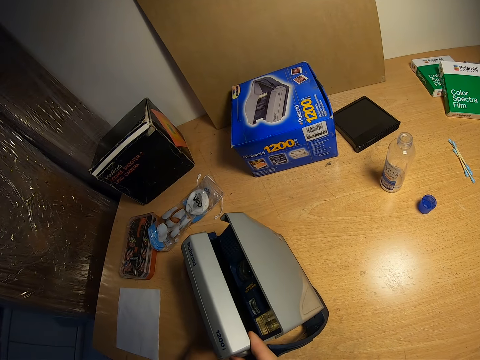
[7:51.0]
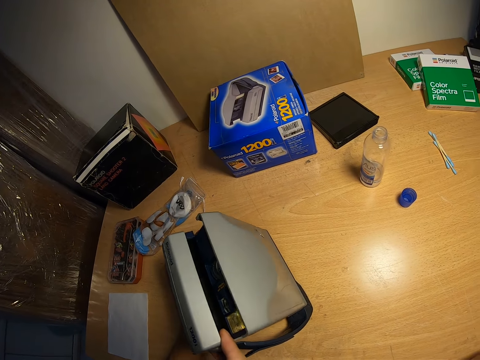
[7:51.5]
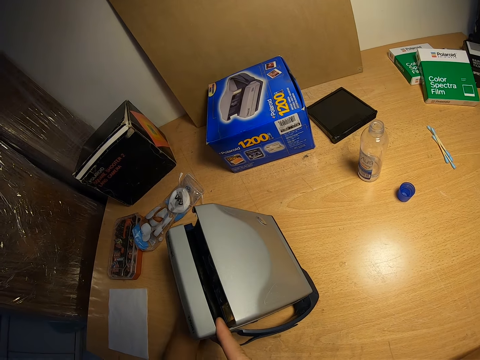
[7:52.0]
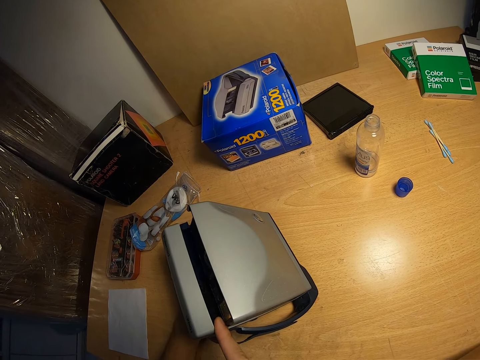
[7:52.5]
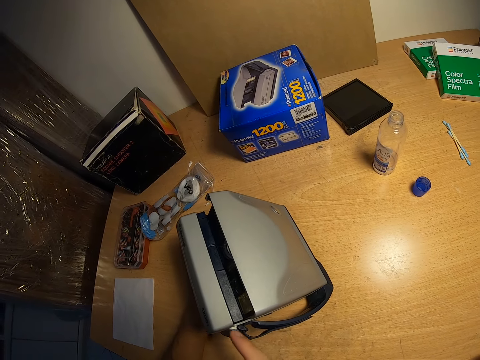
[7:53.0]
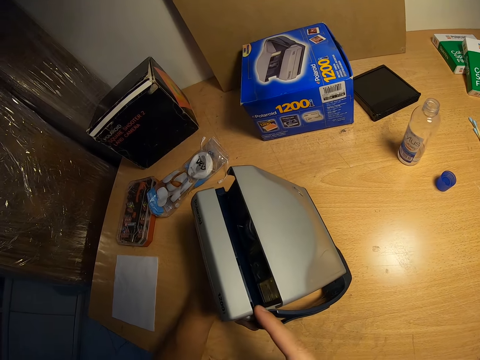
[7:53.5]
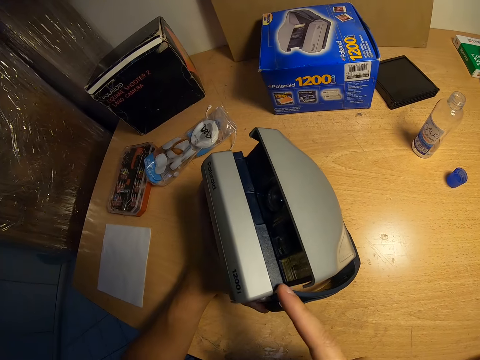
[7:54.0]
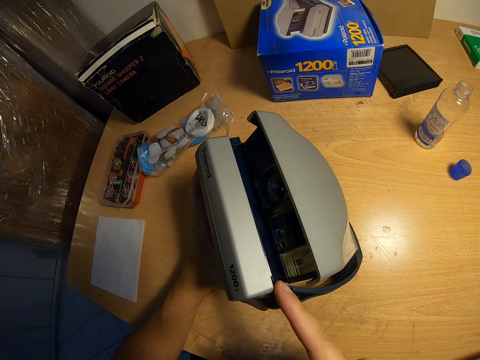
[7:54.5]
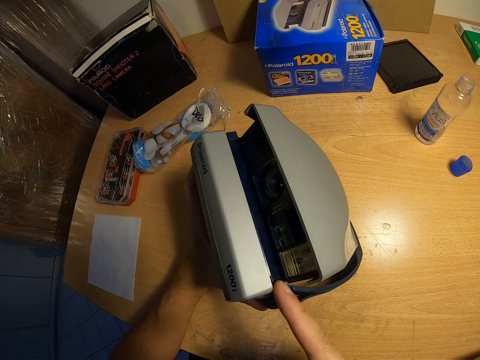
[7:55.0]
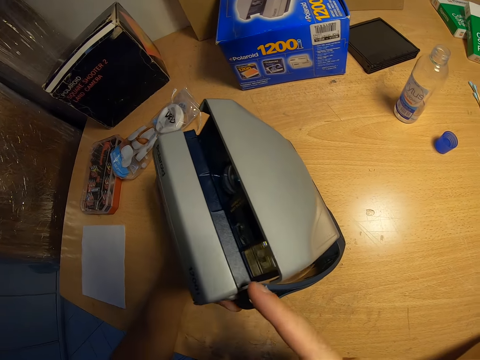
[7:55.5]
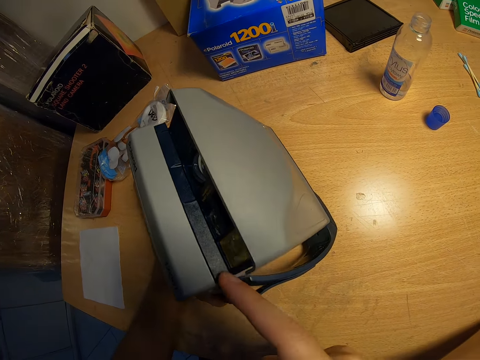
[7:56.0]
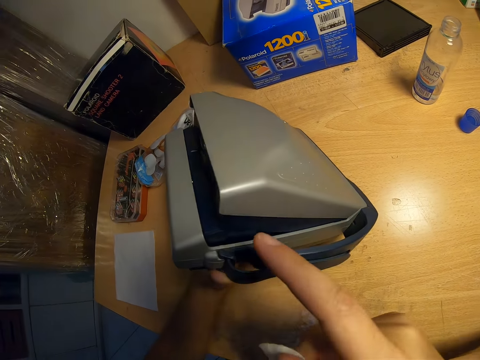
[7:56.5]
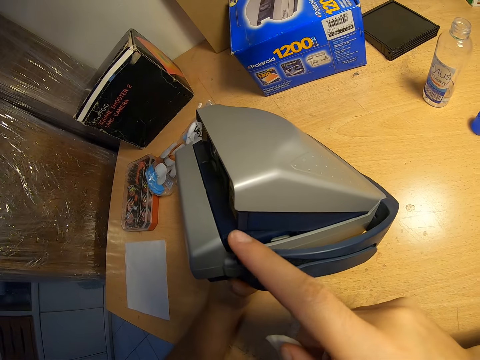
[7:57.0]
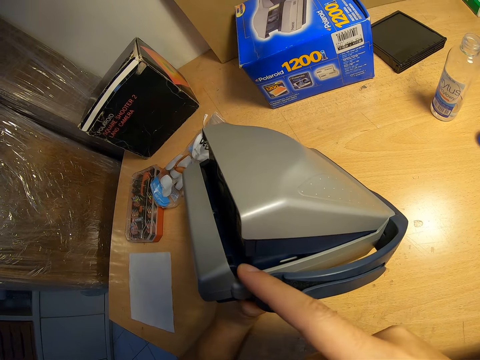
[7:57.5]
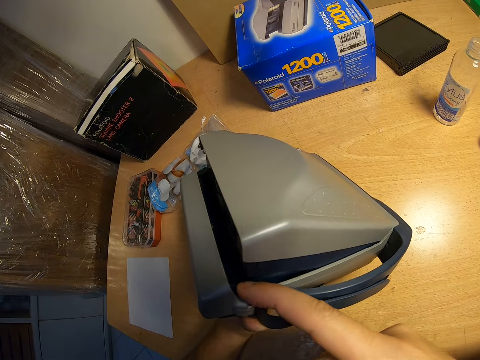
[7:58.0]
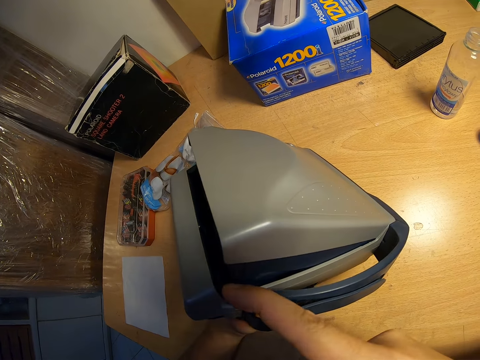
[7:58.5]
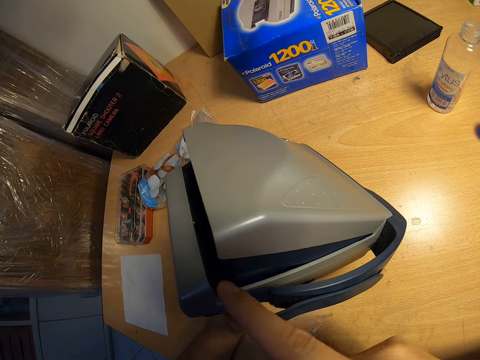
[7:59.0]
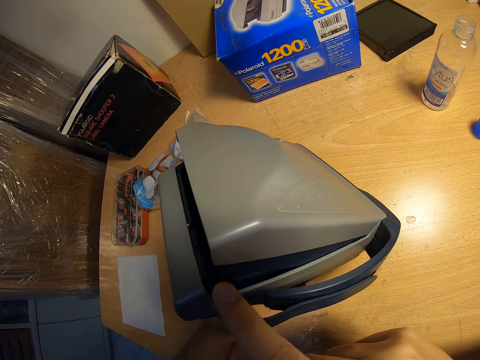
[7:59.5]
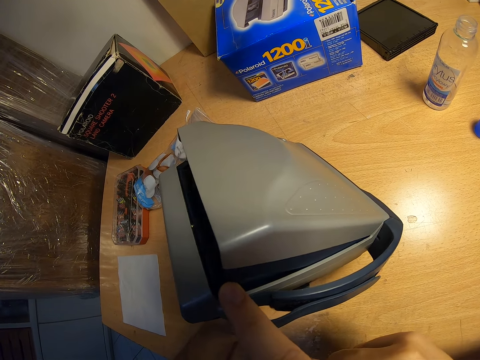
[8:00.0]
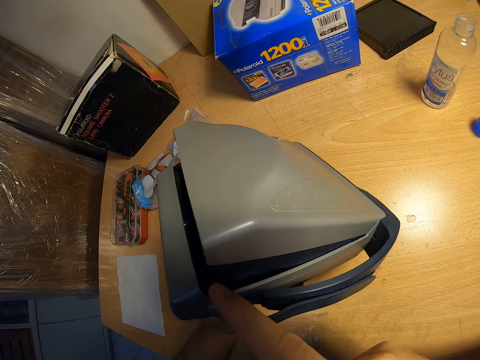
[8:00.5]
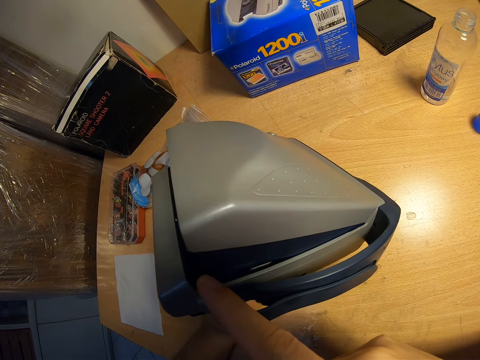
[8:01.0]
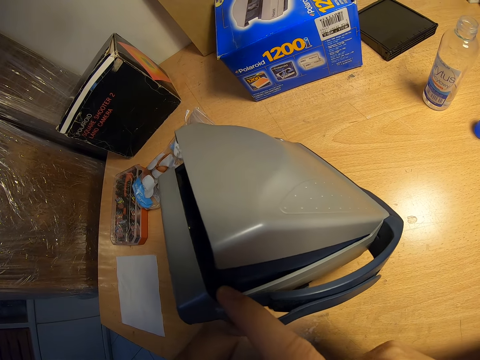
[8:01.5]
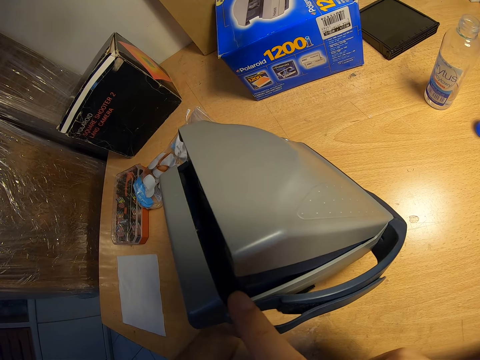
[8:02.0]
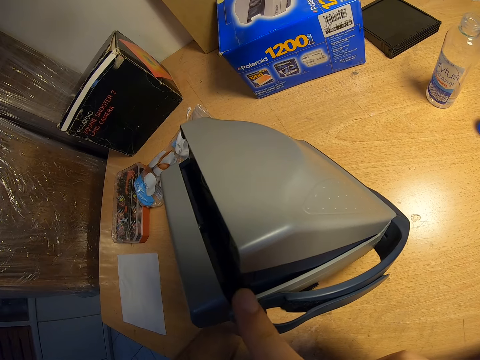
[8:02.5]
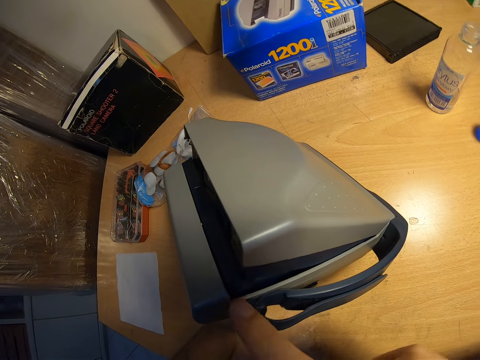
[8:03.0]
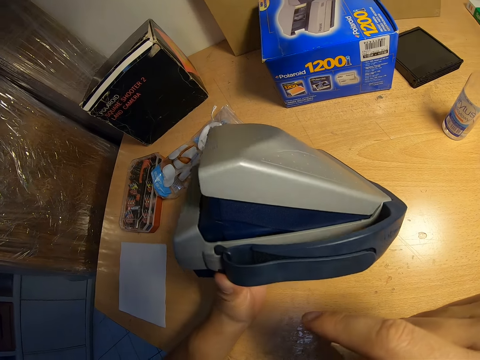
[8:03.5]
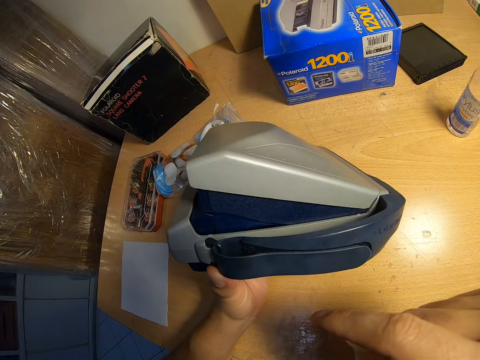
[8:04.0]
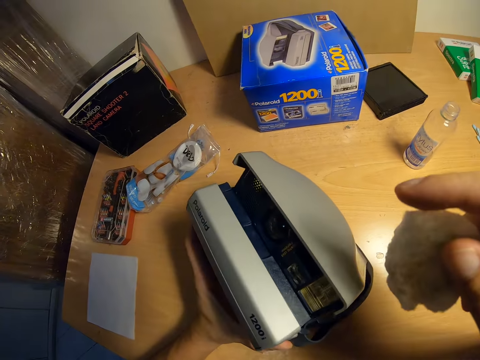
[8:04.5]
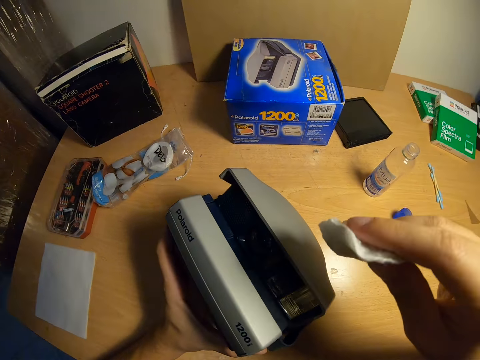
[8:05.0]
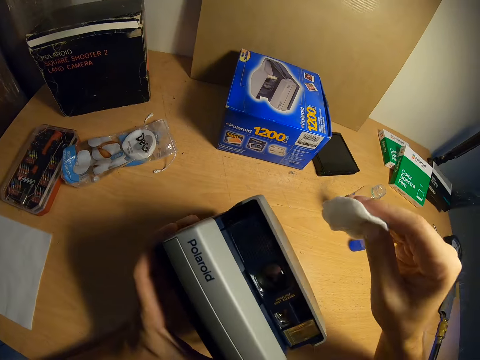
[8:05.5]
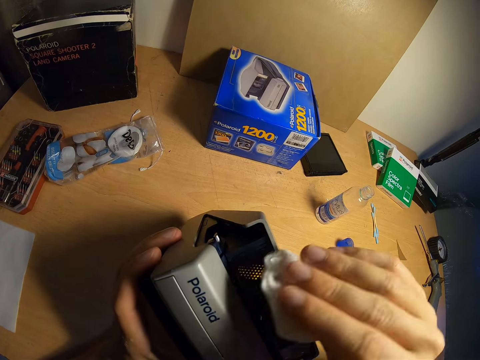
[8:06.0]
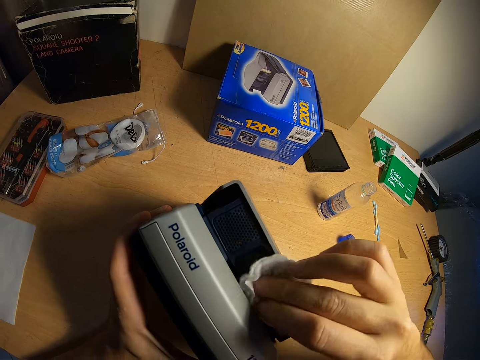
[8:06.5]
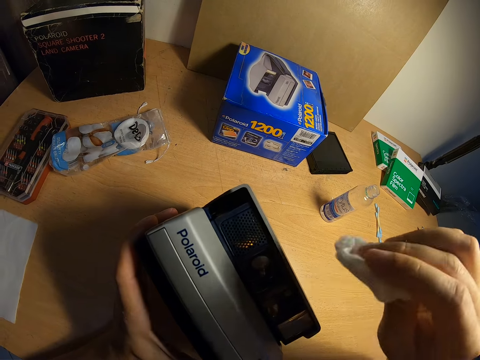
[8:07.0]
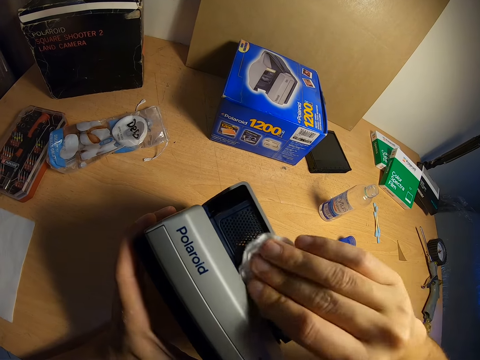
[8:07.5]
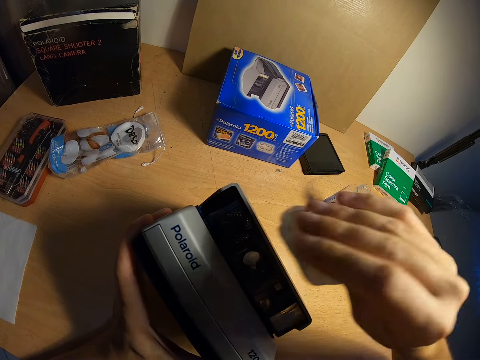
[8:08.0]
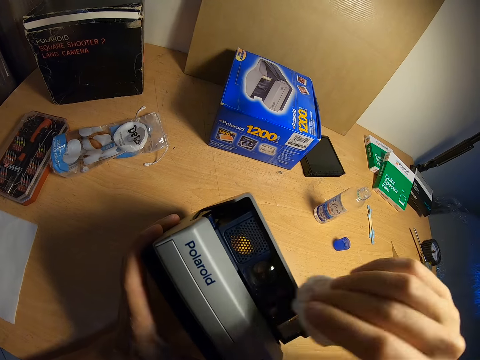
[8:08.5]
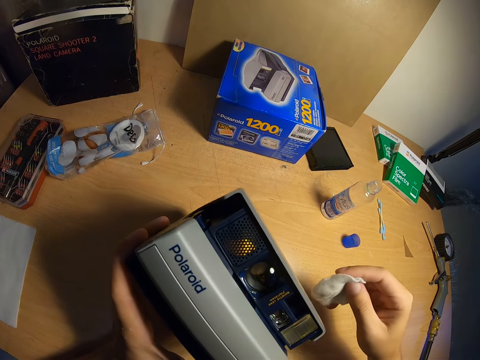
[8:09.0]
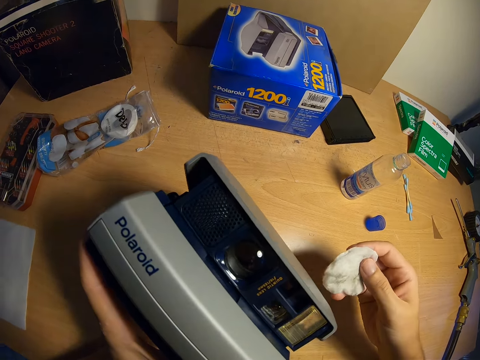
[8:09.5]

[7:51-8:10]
The camera wearer slides the polaroid camera on the table. They raise the polaroid camera. They put the polaroid camera on the table. They raise the polaroid camera. They clean the polaroid camera.

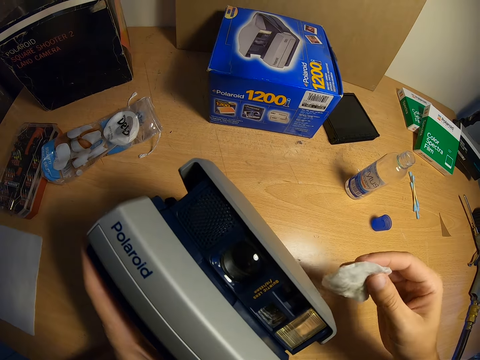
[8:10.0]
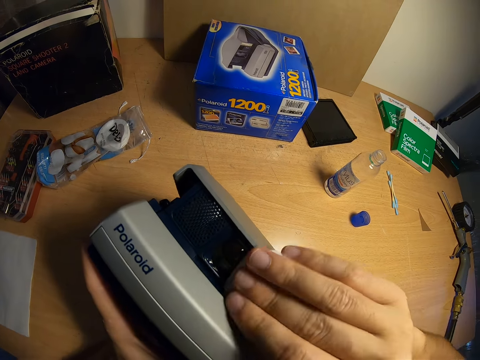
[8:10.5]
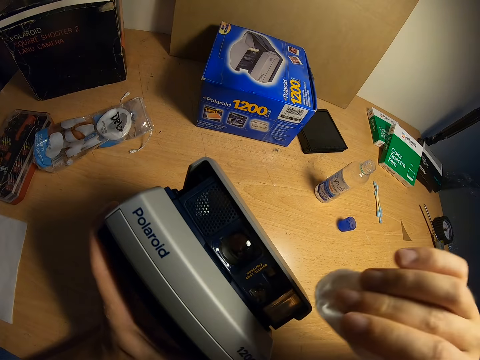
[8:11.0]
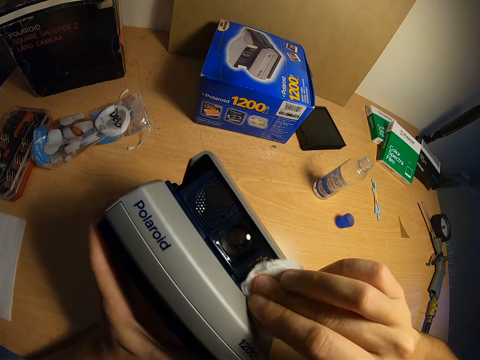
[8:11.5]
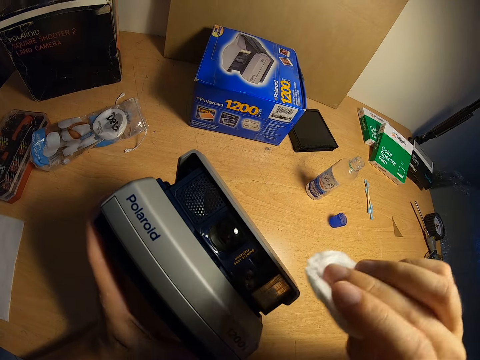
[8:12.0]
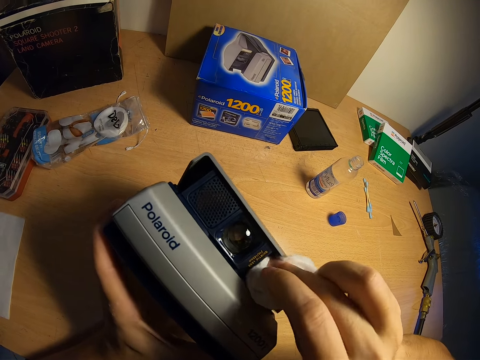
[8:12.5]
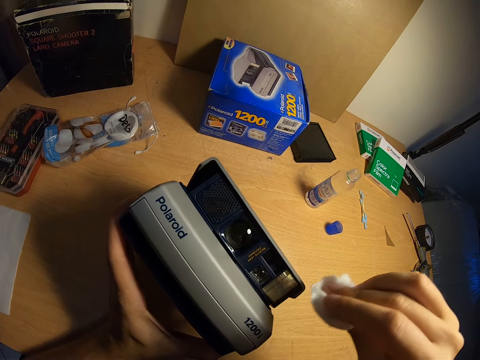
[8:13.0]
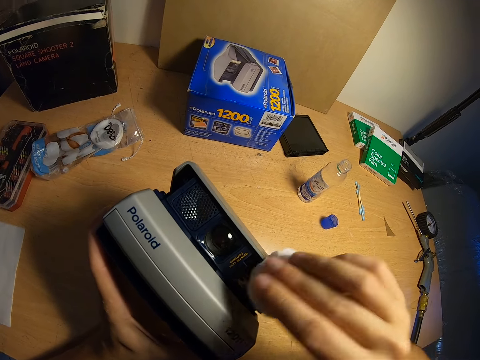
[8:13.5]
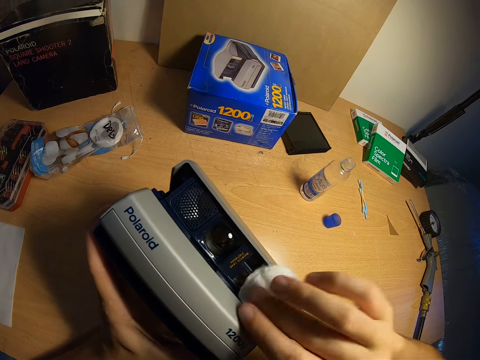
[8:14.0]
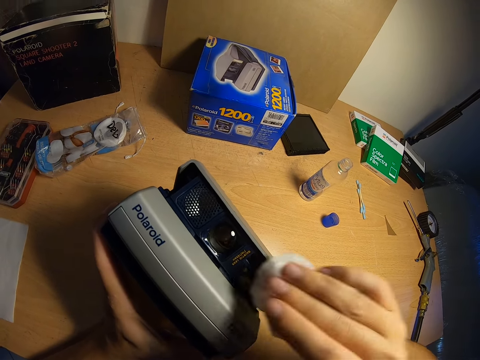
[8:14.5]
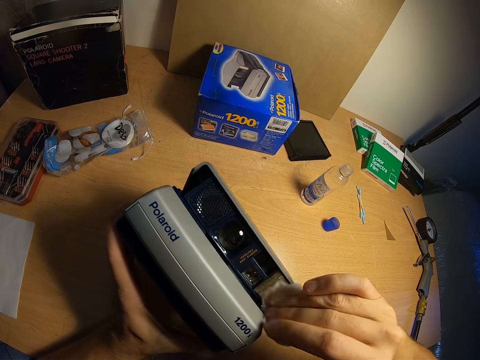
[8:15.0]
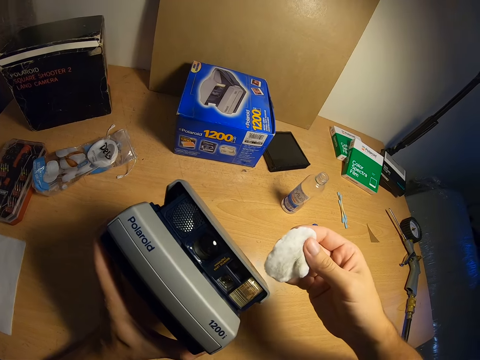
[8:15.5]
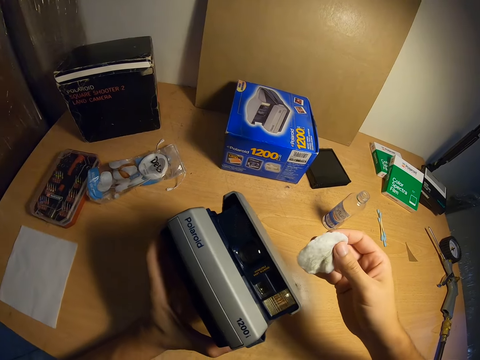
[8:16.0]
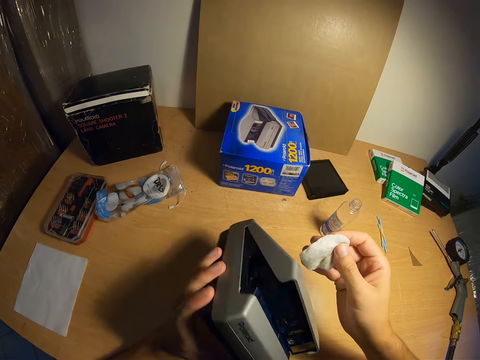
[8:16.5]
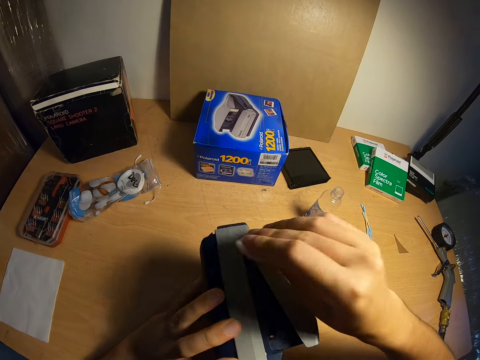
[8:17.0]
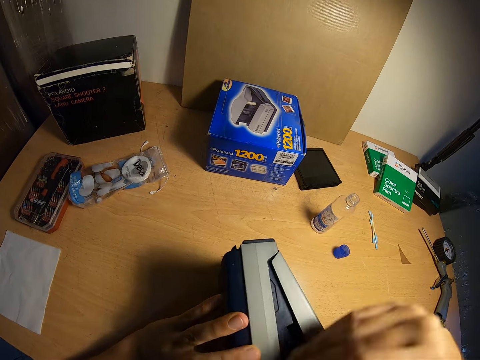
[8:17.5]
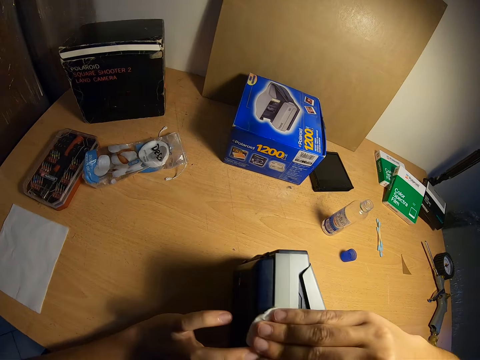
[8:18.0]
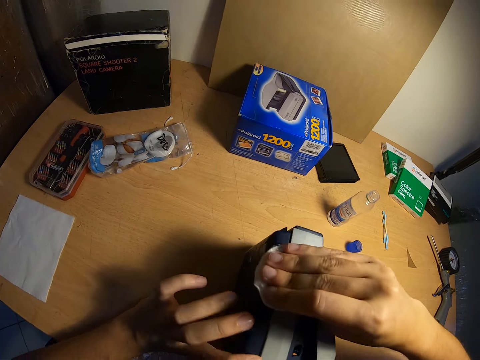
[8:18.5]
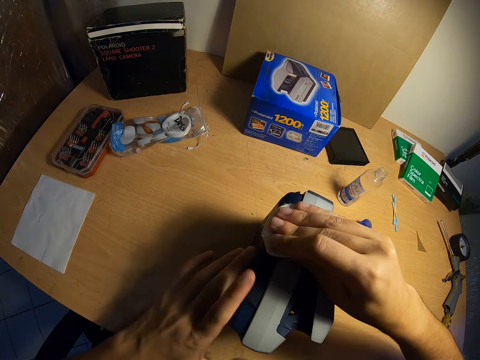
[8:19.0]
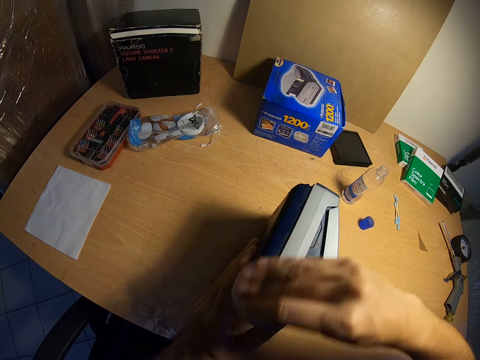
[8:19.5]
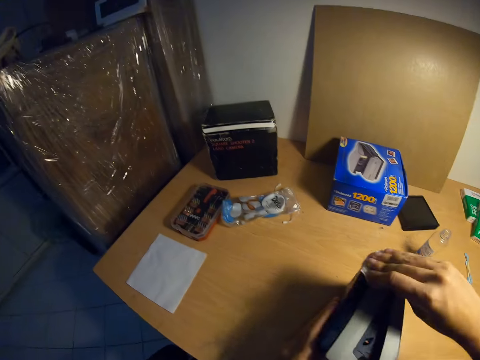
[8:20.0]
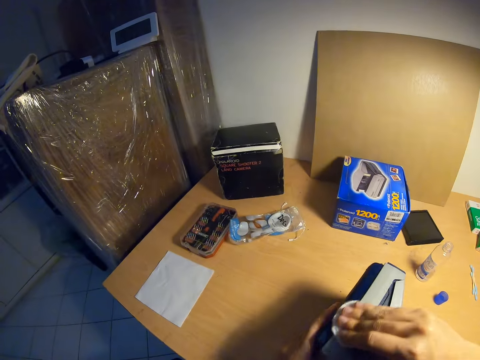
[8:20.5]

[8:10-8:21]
The camera wearer puts the polaroid camera on the table. They raise the polaroid camera. They put the polaroid camera on the table. They clean the polaroid camera.
